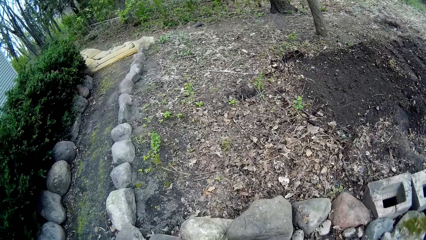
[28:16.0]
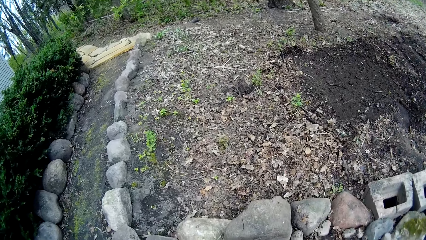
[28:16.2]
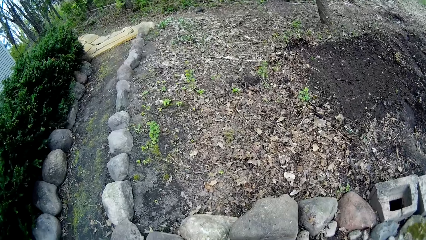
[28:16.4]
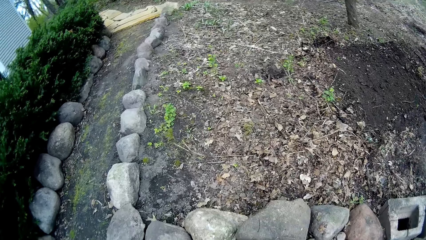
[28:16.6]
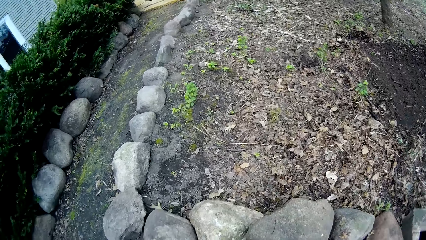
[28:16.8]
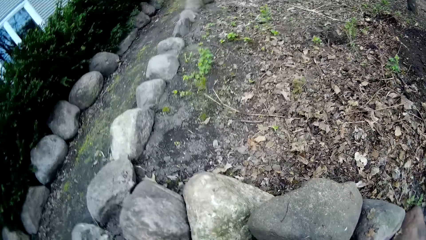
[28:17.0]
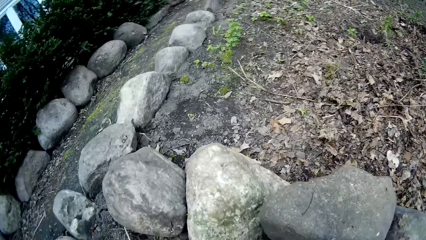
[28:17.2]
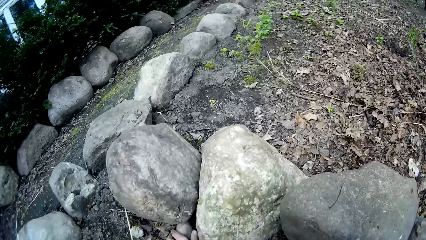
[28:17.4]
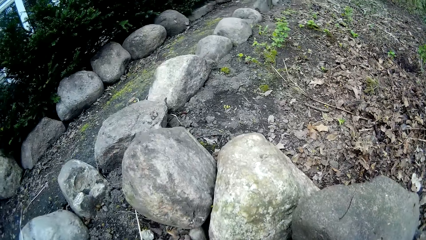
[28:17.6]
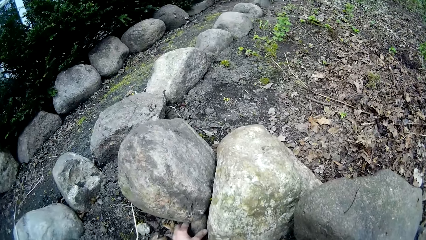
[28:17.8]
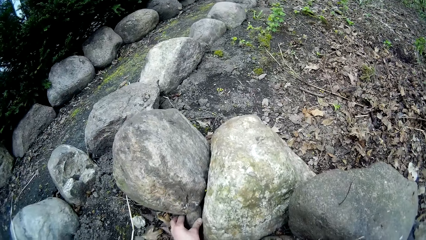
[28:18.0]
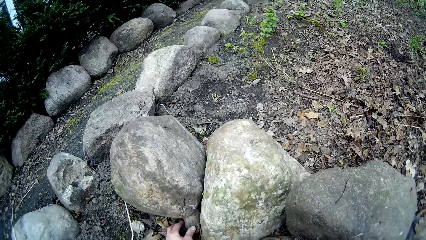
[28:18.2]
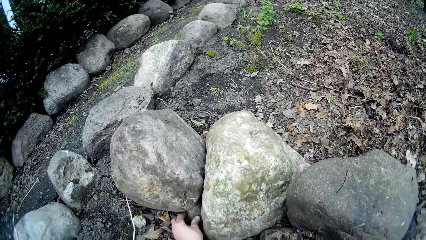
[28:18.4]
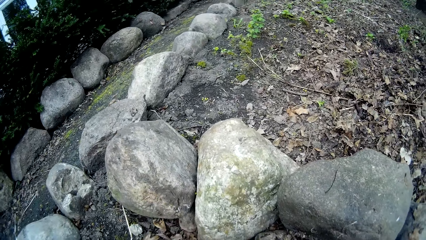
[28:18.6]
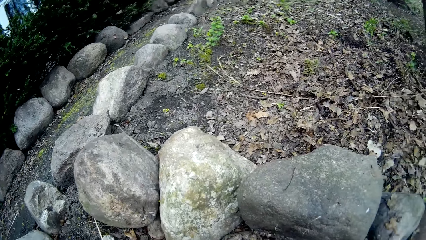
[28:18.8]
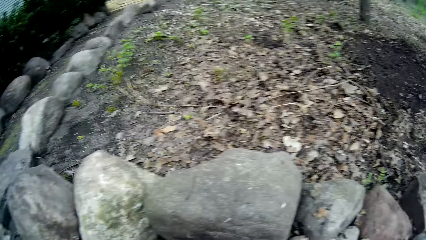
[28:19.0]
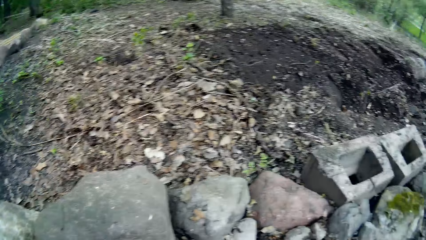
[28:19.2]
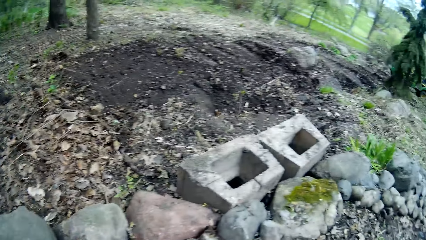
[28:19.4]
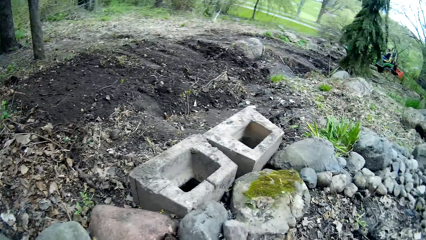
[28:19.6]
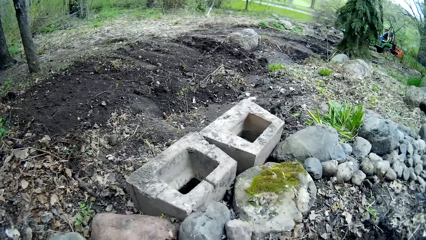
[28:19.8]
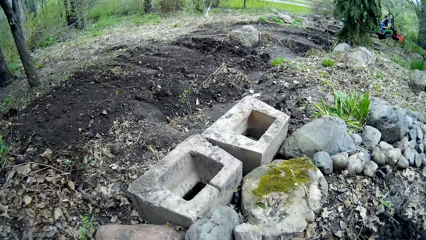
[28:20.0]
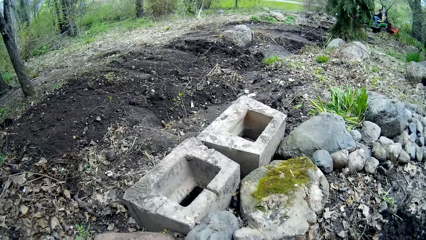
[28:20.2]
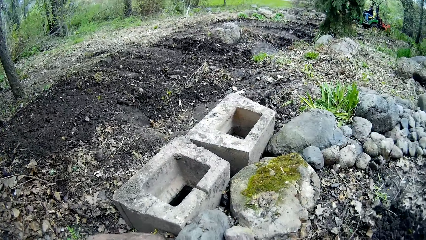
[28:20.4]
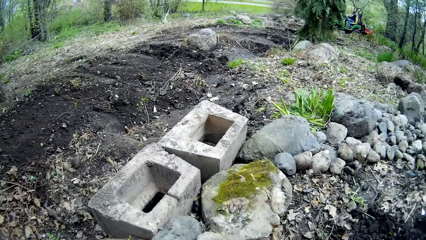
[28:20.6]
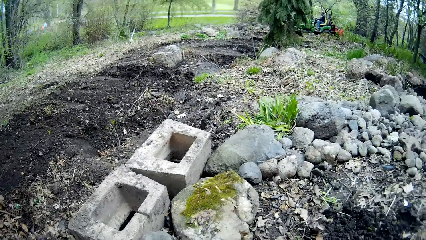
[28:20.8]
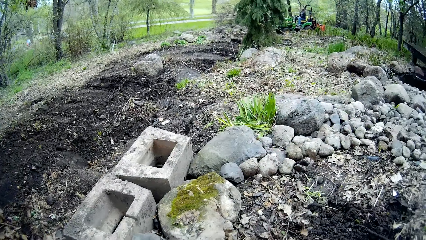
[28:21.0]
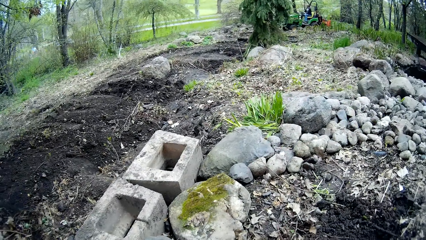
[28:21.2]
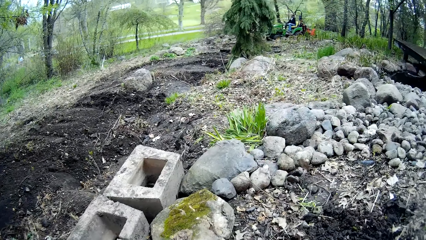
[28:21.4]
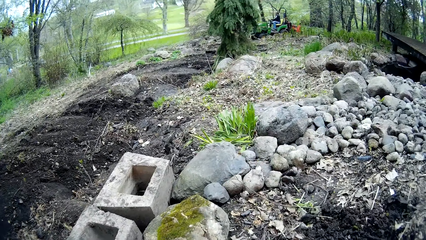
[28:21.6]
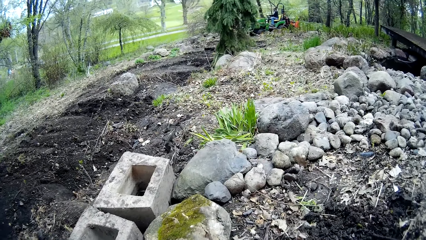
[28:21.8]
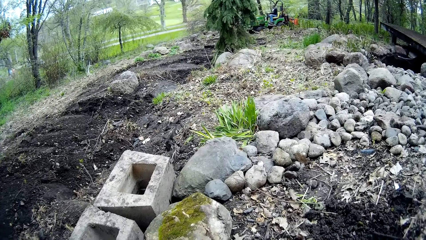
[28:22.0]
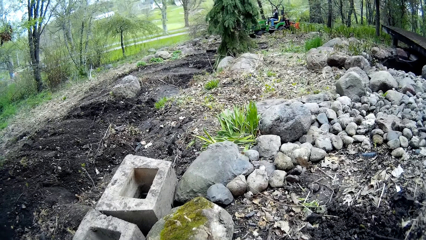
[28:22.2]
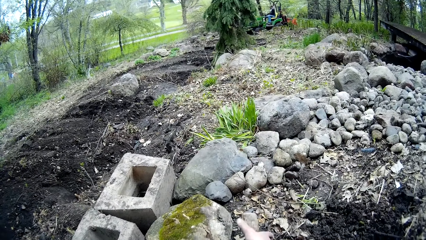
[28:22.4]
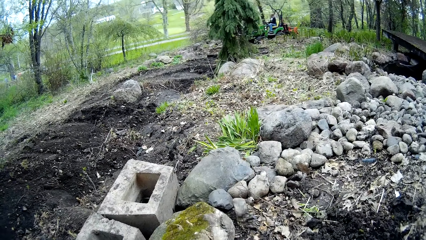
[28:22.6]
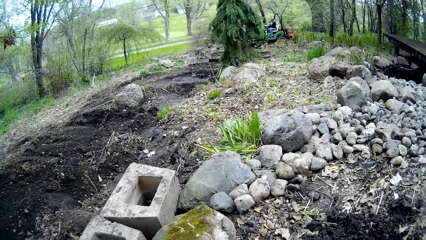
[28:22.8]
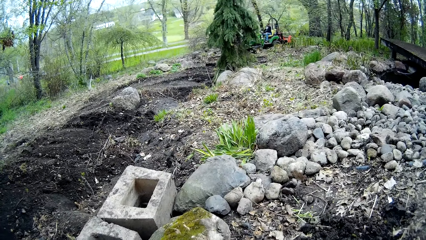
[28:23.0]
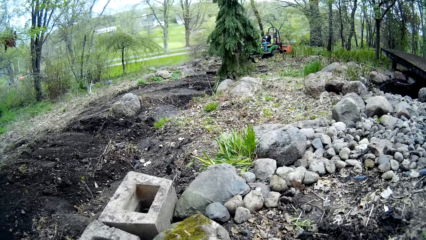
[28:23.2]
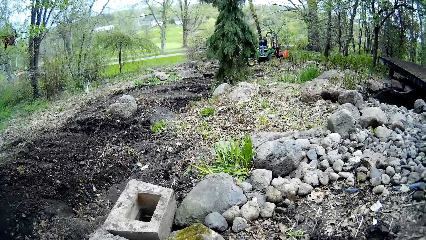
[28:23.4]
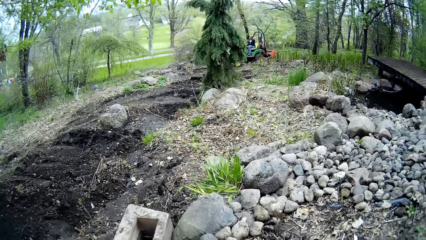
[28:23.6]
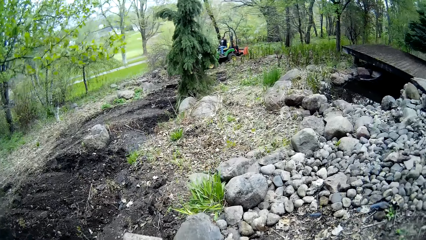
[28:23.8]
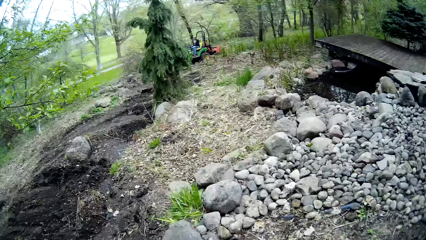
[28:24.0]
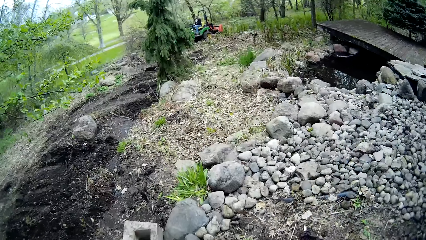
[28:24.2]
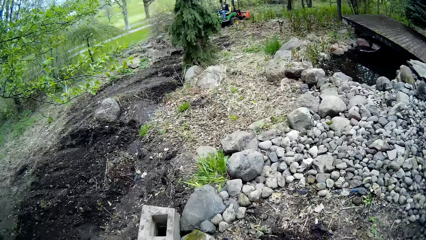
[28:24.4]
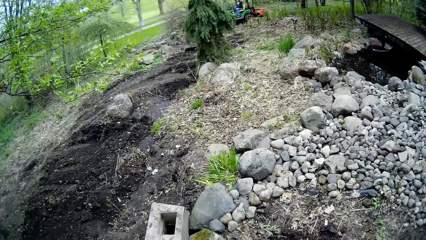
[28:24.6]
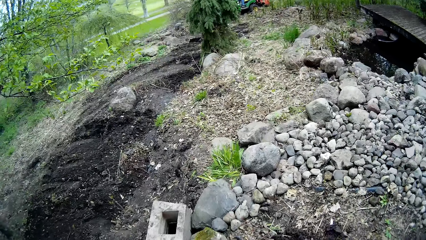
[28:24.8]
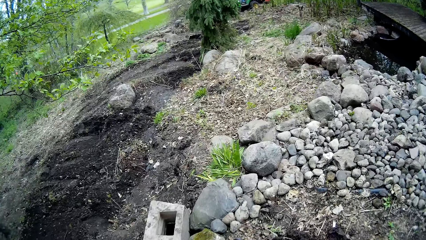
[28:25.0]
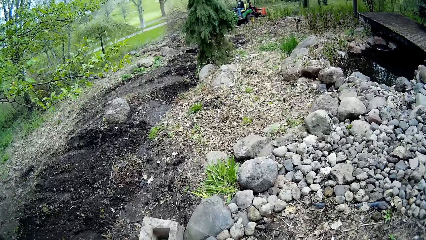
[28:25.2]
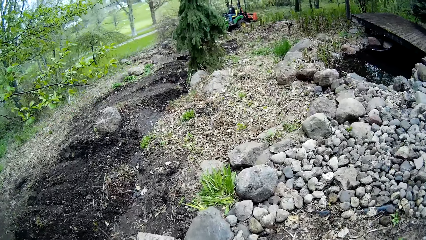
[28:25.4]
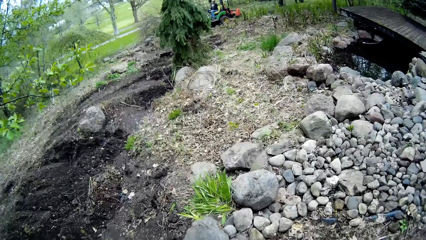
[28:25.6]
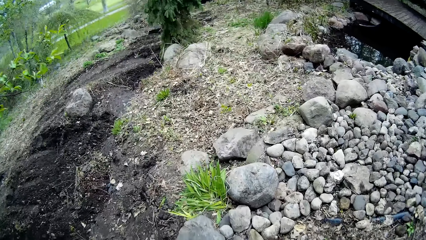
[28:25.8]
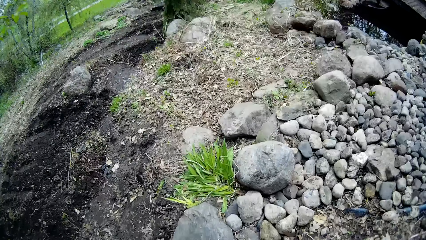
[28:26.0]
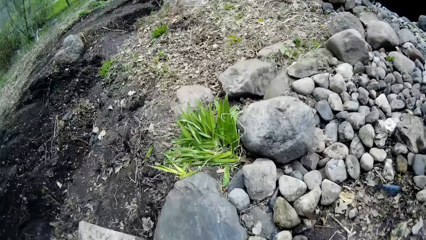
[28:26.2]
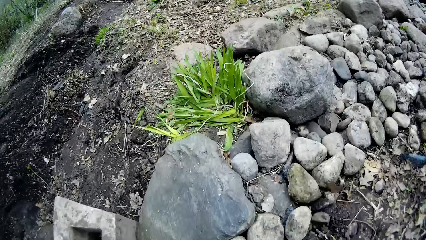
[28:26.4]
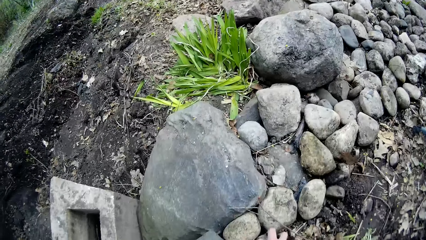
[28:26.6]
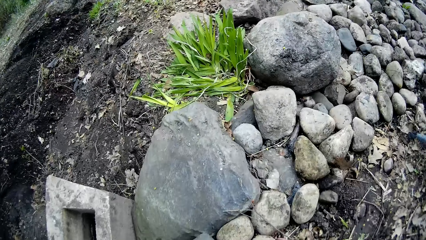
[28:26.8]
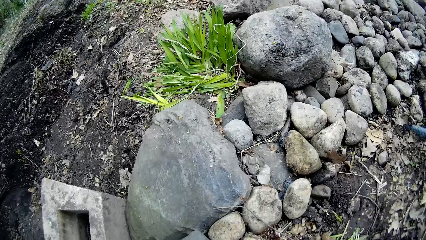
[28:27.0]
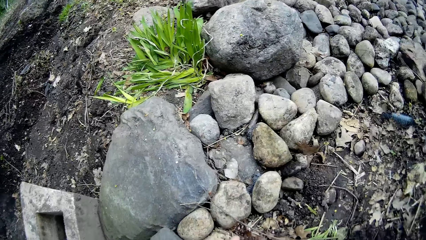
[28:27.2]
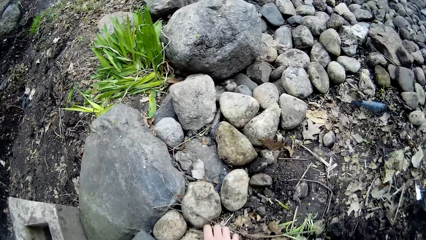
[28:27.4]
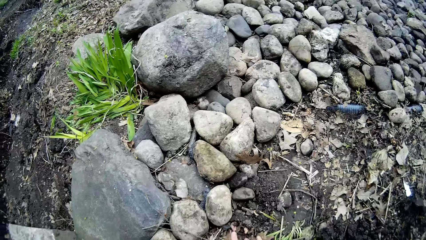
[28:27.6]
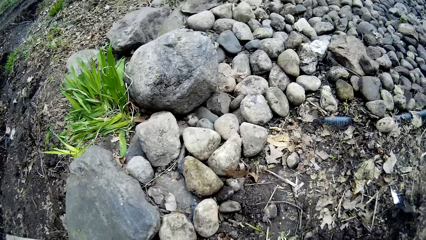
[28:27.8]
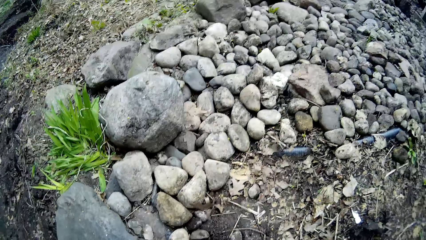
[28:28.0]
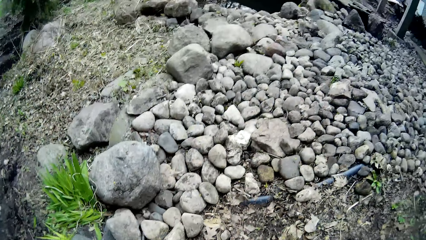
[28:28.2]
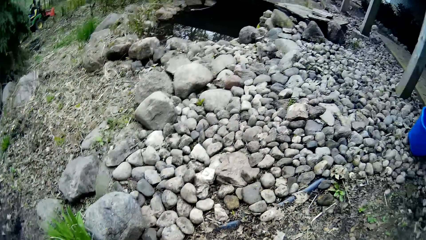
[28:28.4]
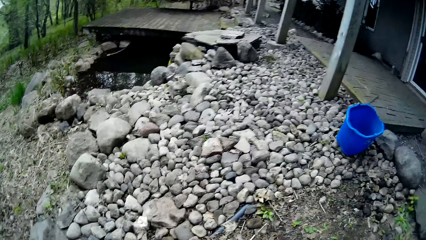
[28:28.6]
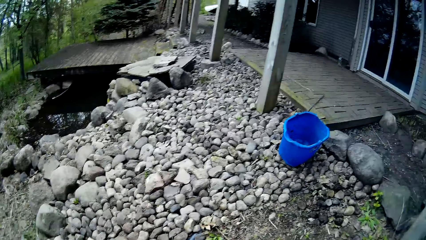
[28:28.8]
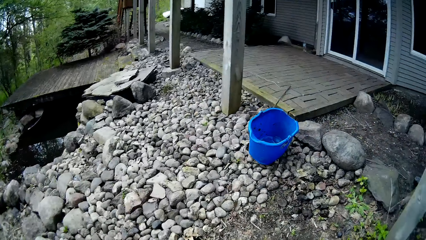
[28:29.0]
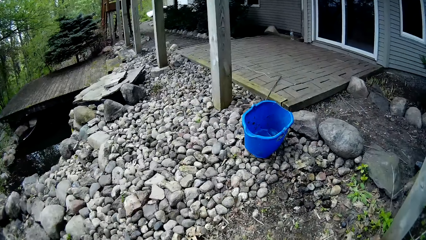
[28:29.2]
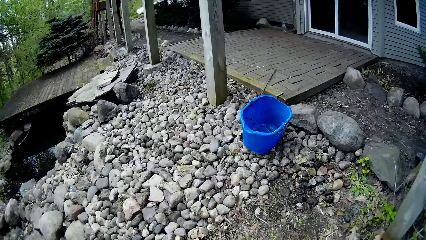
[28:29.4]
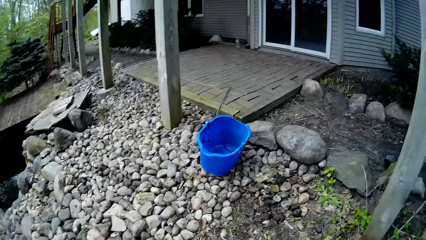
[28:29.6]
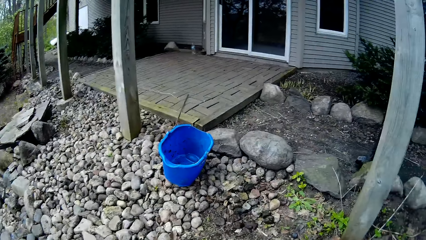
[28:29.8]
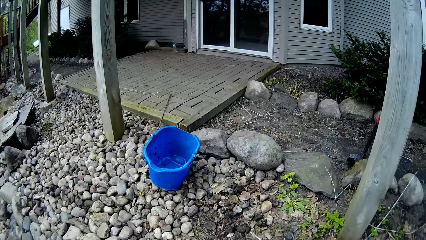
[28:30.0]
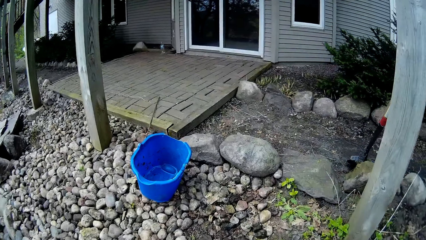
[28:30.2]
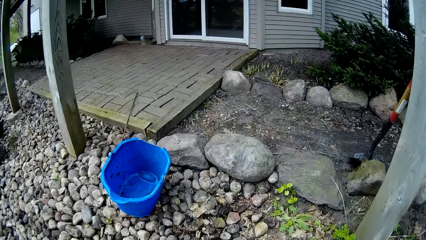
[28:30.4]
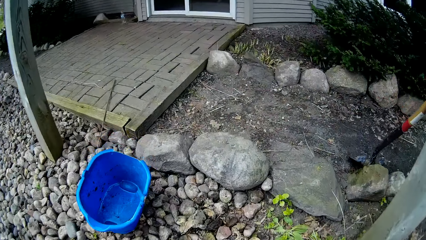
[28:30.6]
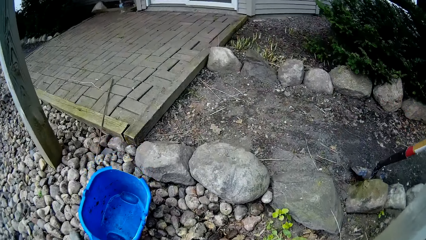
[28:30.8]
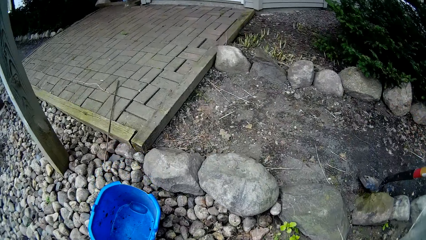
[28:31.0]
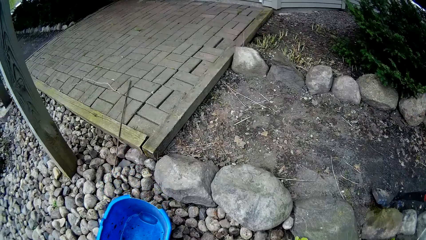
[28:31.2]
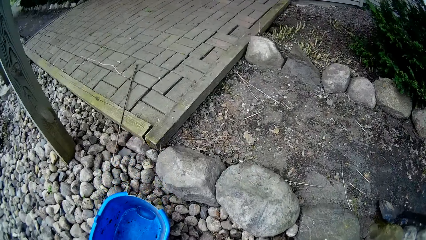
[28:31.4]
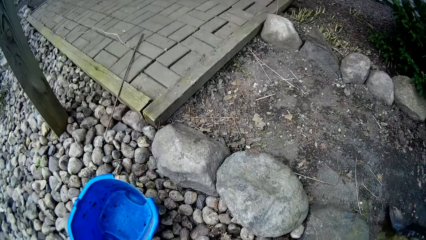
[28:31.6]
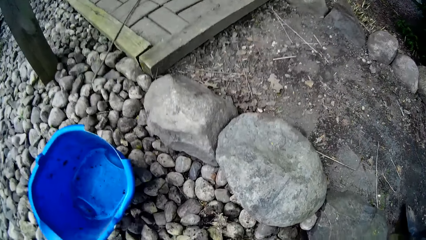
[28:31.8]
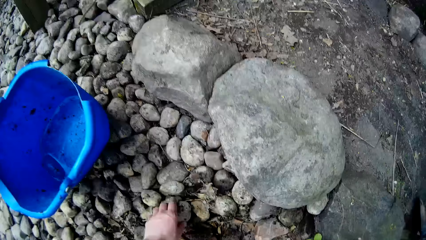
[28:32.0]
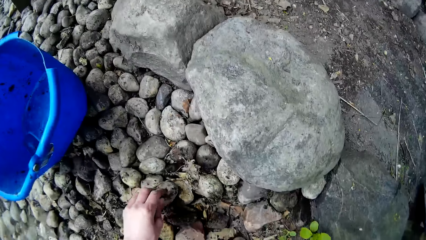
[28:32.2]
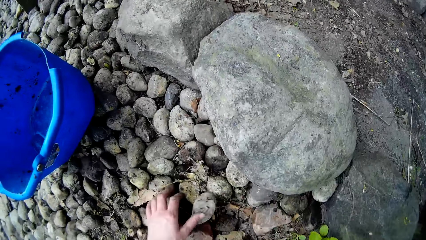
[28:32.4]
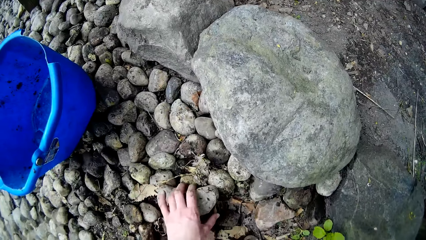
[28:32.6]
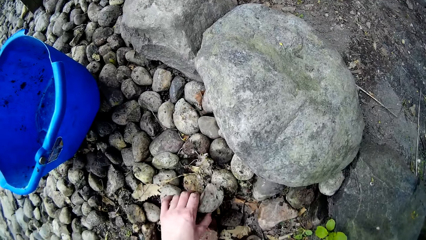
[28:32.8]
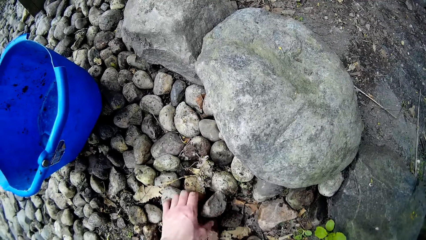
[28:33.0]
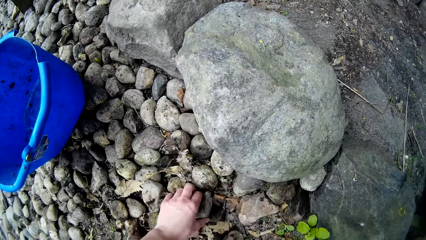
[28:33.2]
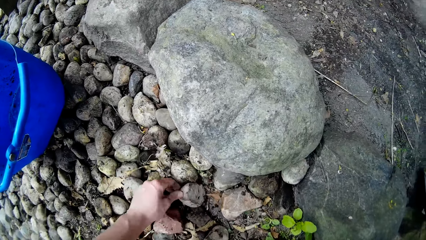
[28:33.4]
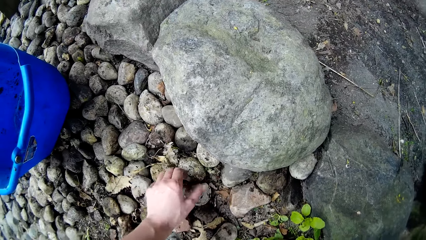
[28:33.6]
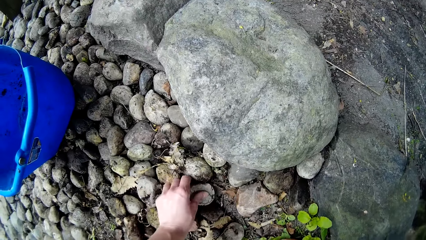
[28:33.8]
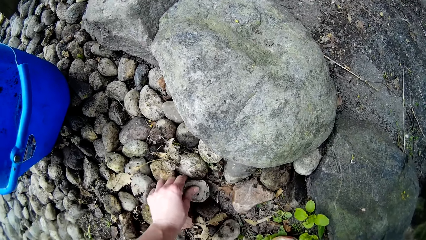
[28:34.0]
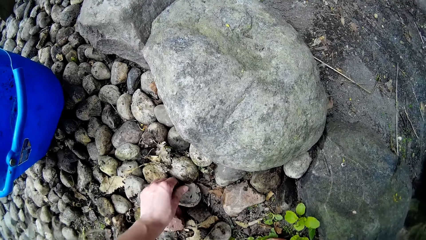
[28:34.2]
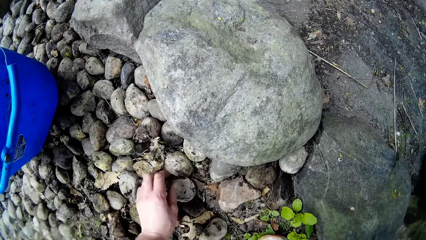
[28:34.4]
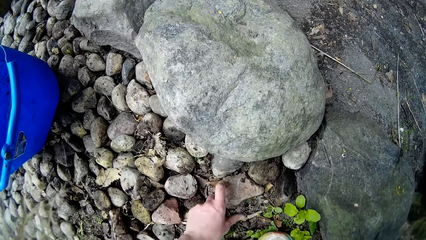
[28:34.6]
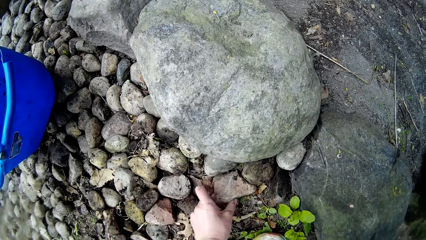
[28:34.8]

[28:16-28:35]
The camera wearer pushes a stone beneath some rocks. He puts the stone down. He throws a stone on the ground with his right hand. He puts the stone down. He walks. He arranges stones.
